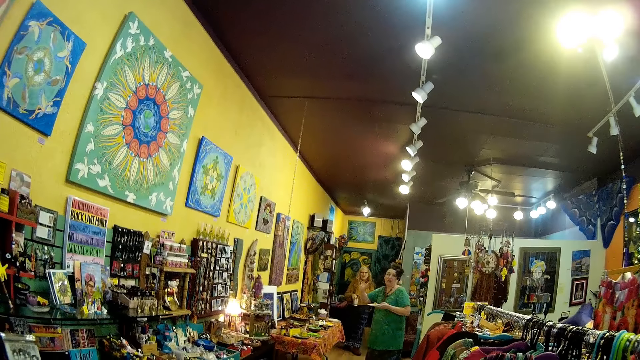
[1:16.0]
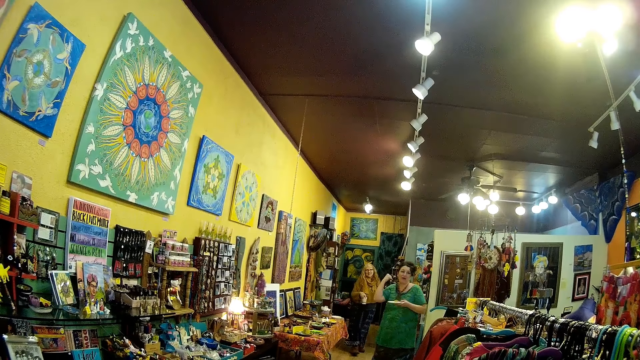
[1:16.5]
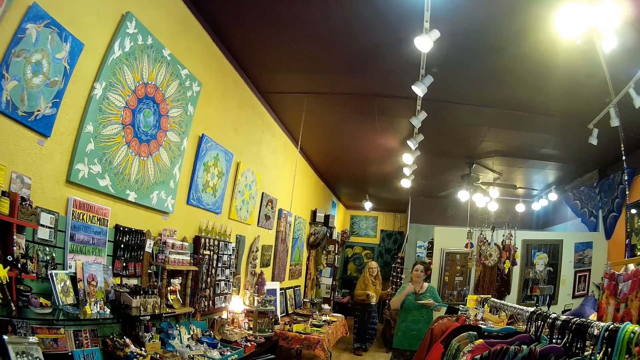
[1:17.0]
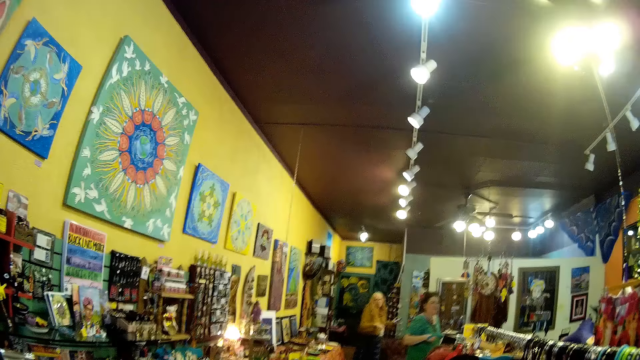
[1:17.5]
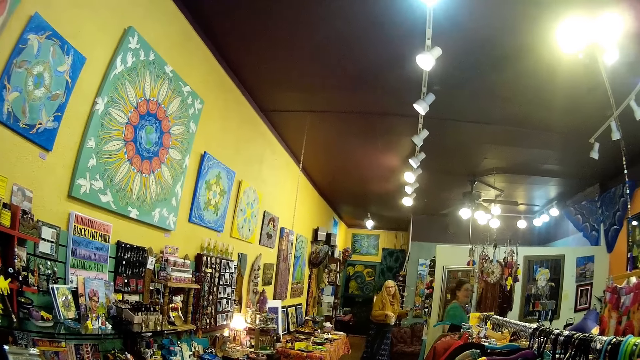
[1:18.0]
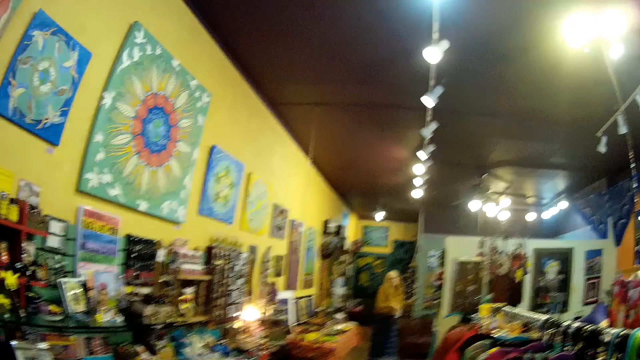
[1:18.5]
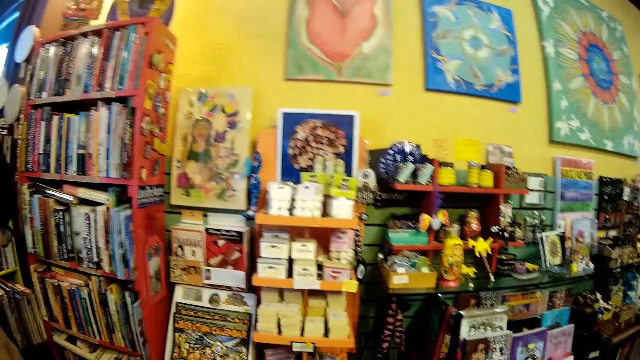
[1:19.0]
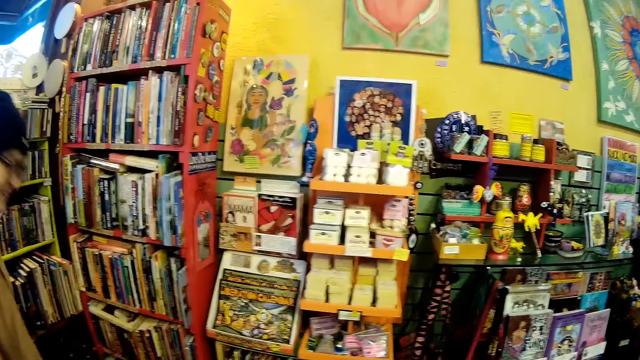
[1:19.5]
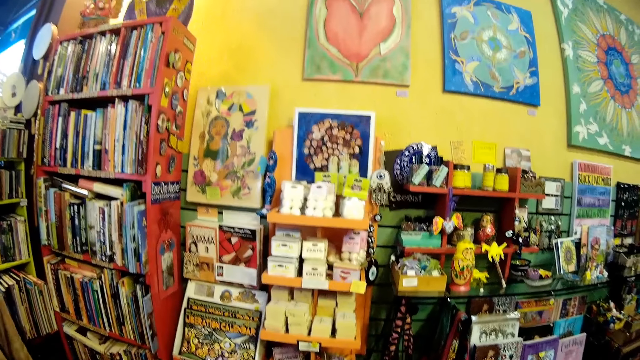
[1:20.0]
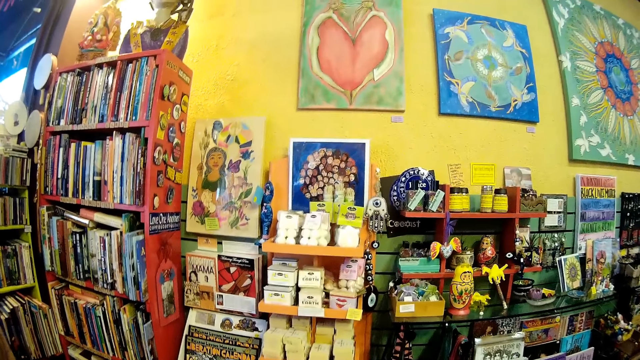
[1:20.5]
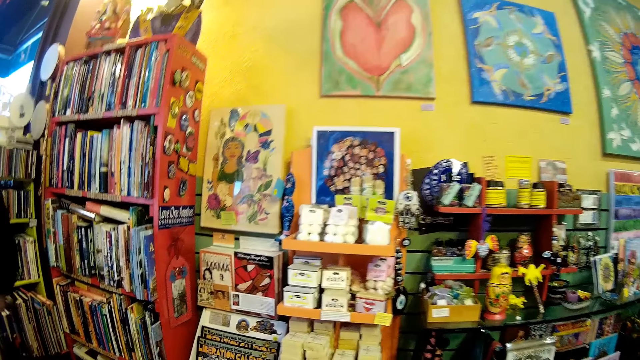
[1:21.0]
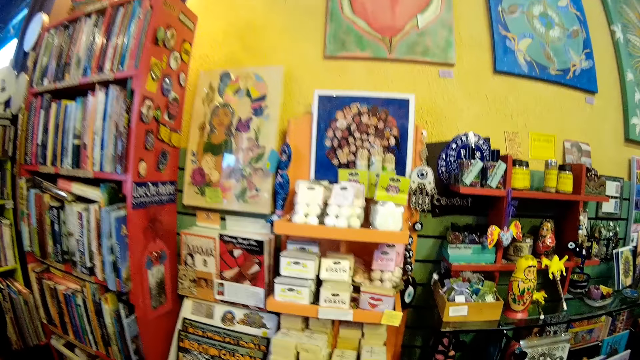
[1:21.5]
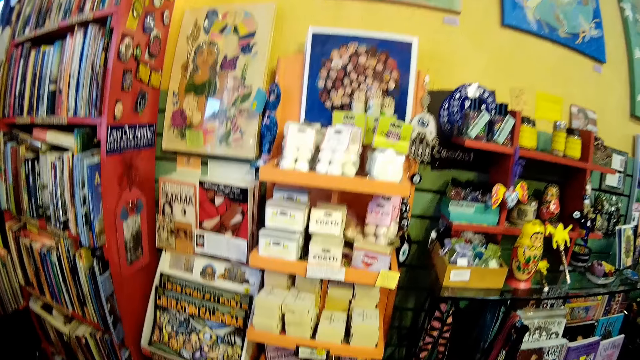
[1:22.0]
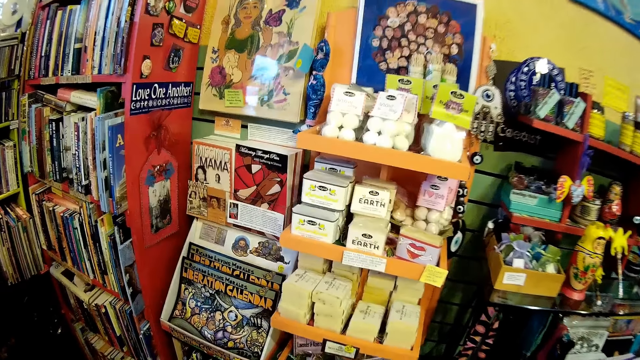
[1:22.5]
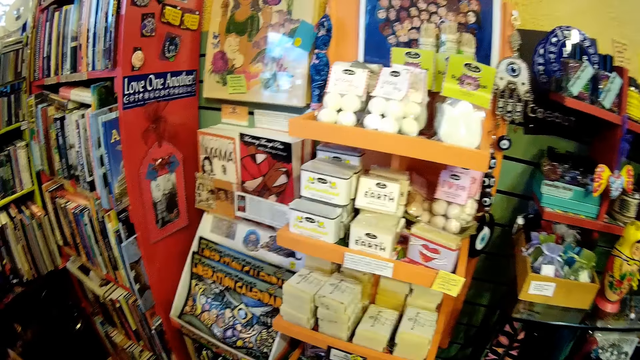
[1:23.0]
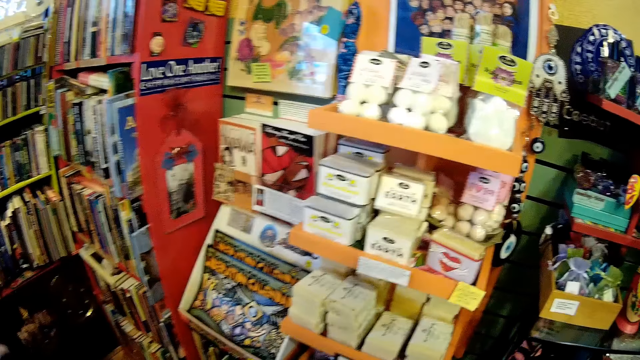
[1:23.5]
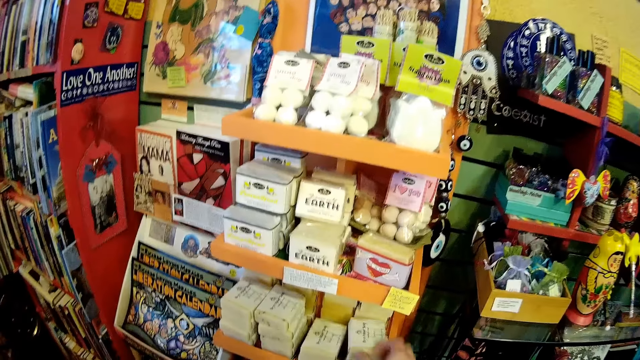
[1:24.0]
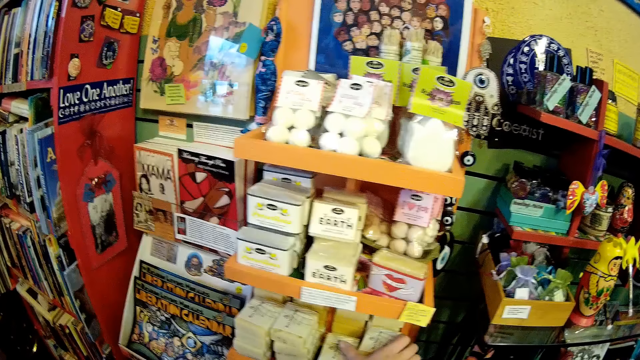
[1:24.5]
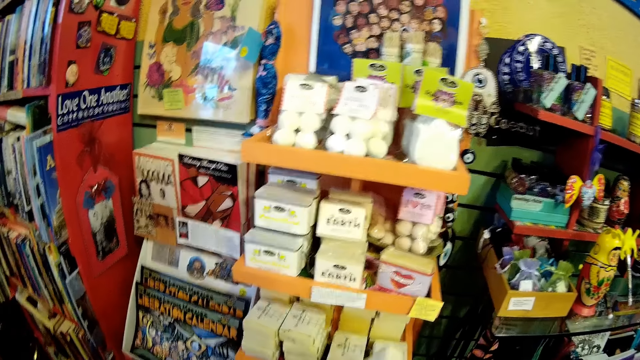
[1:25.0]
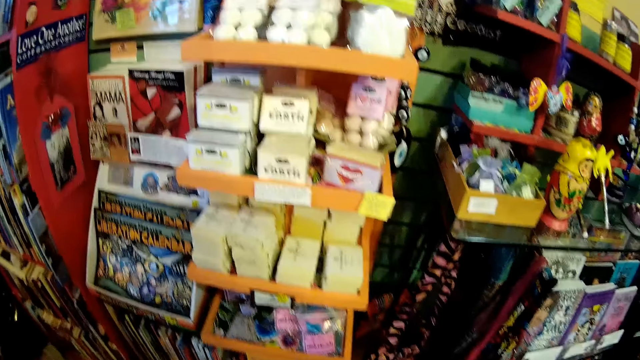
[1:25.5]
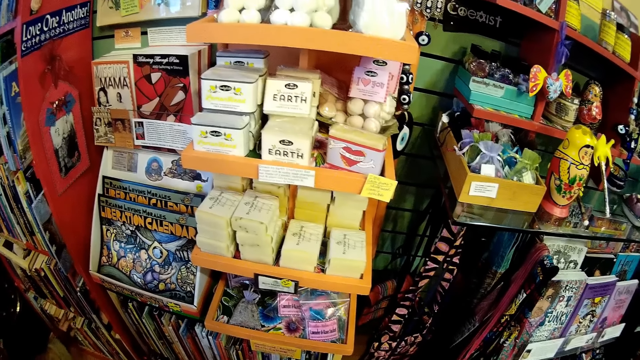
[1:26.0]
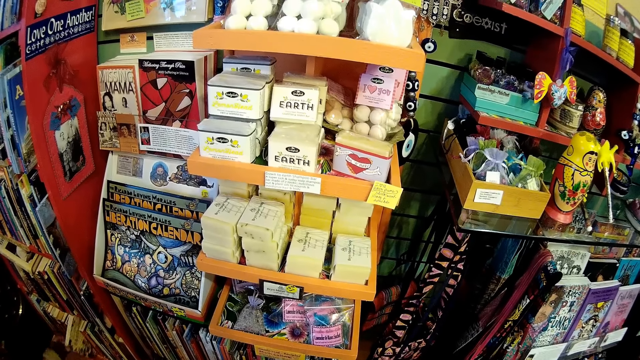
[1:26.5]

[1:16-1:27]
A cashier walks around the gallery store. The camera wearer looks around the gallery store. She picks up a soap from a shelf with her right hand.

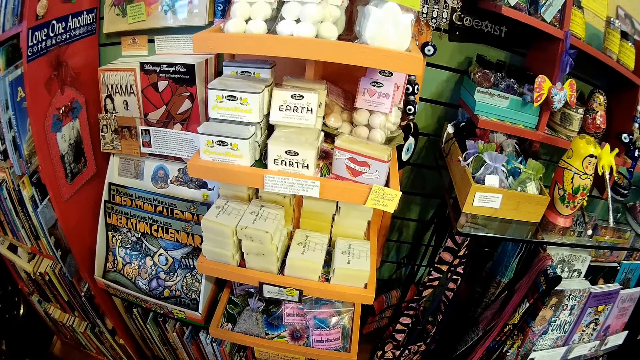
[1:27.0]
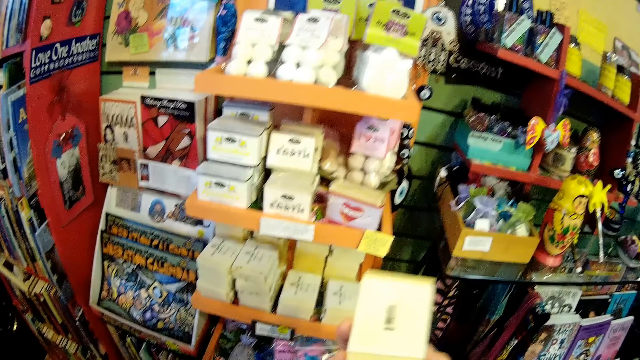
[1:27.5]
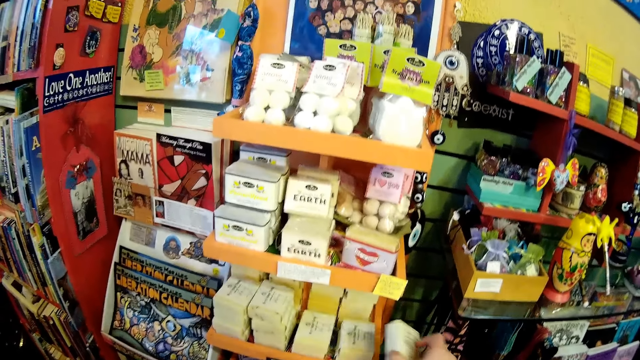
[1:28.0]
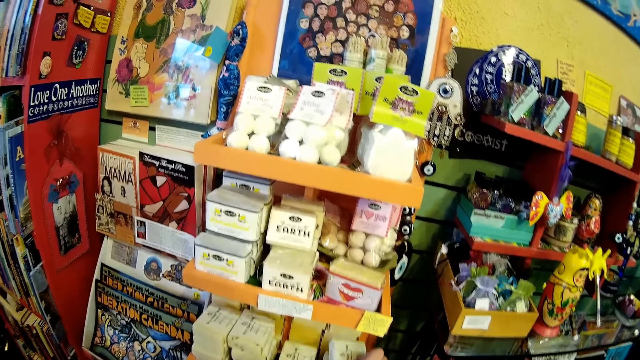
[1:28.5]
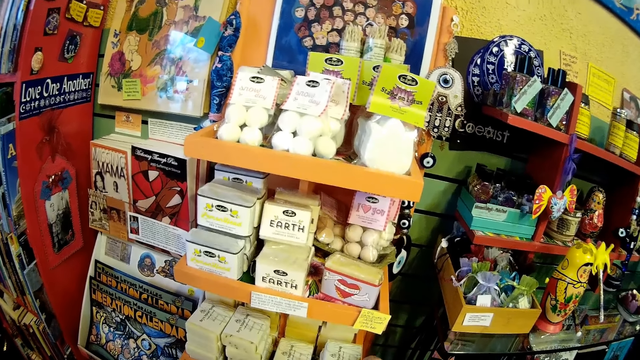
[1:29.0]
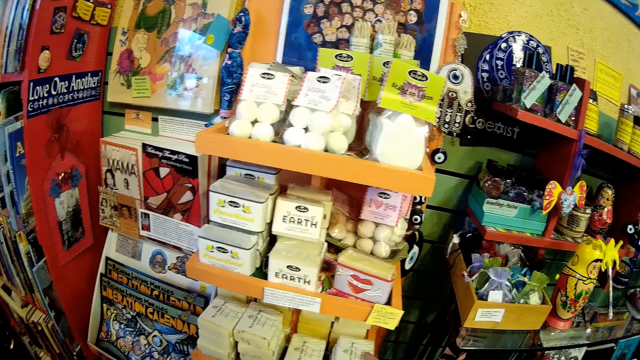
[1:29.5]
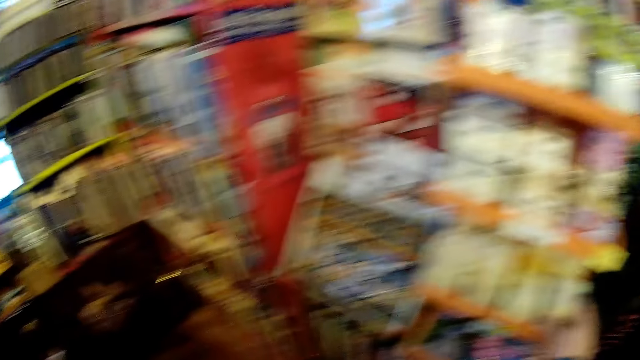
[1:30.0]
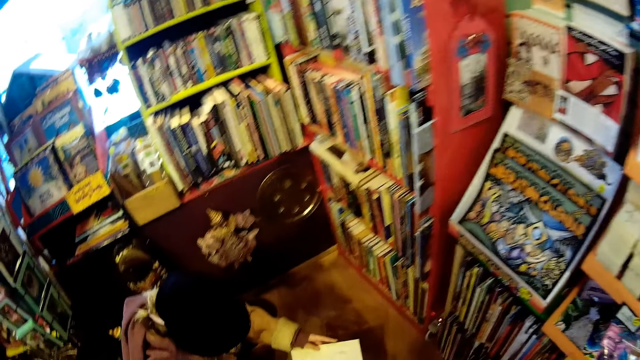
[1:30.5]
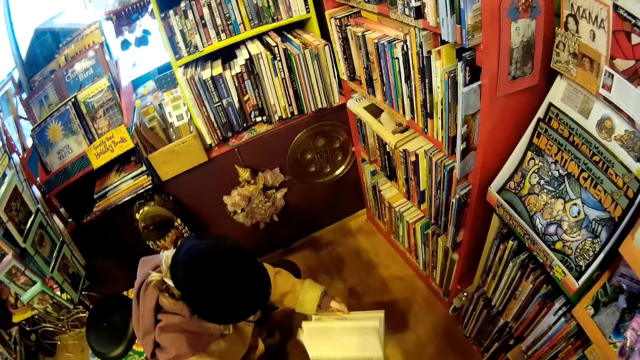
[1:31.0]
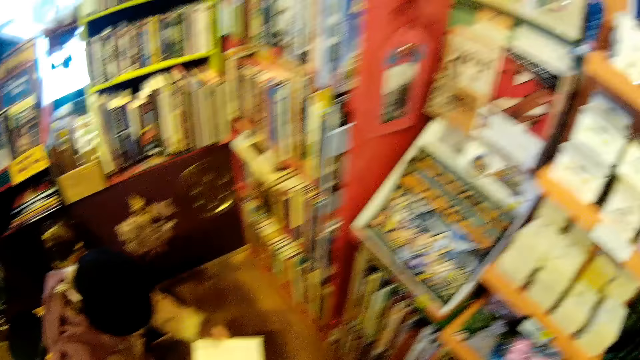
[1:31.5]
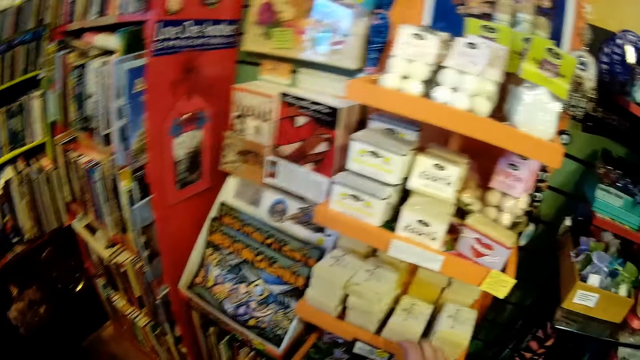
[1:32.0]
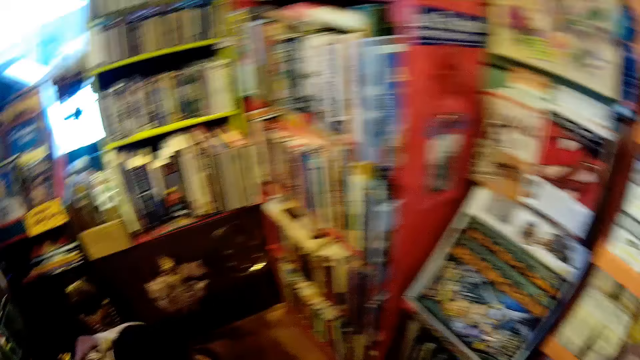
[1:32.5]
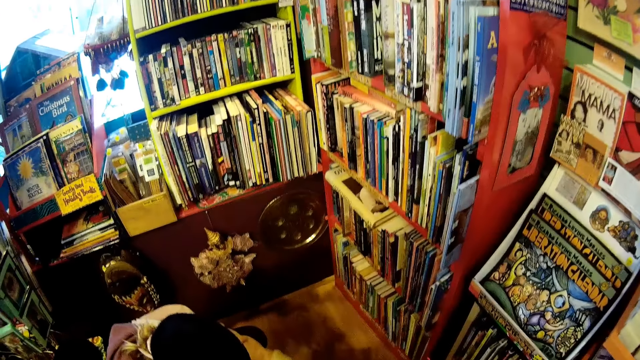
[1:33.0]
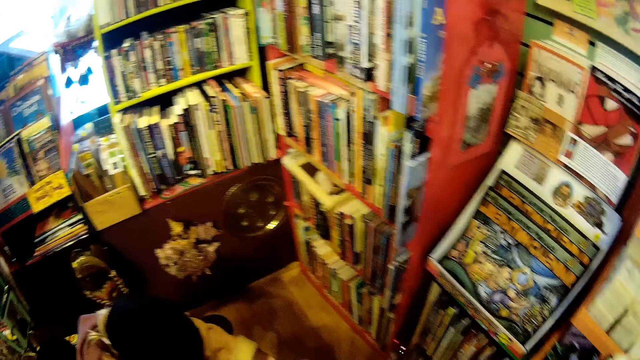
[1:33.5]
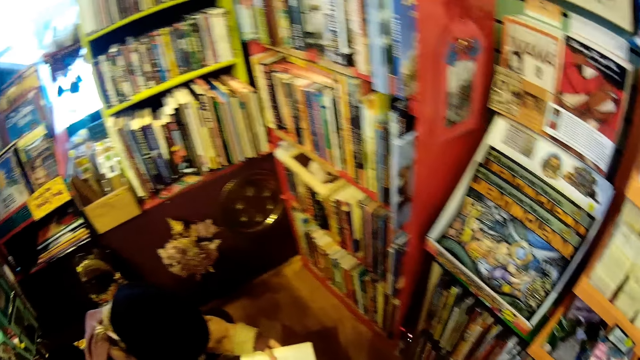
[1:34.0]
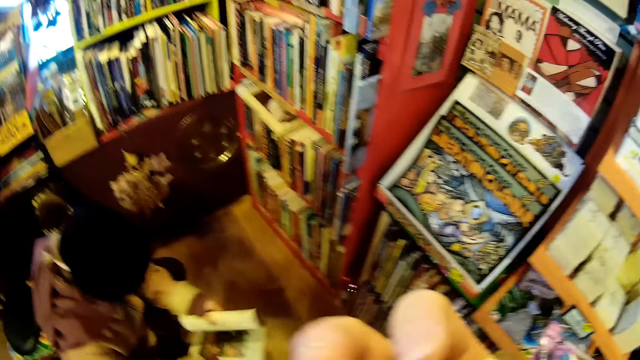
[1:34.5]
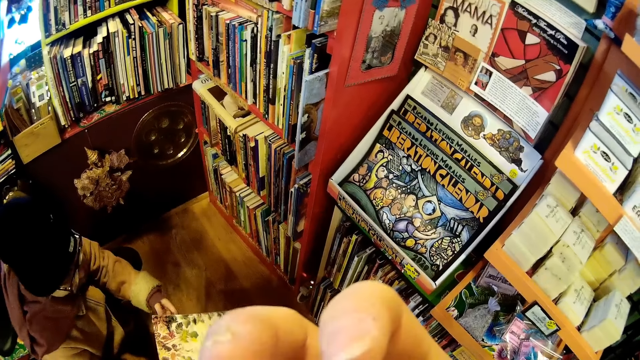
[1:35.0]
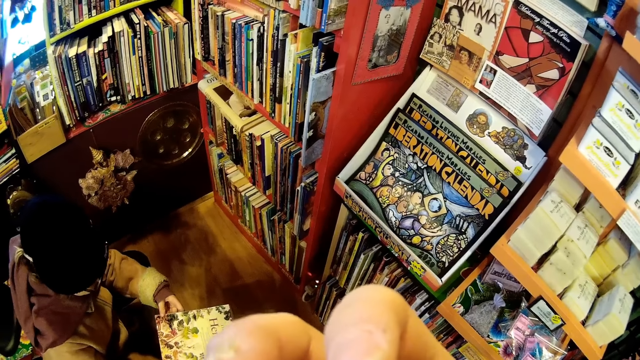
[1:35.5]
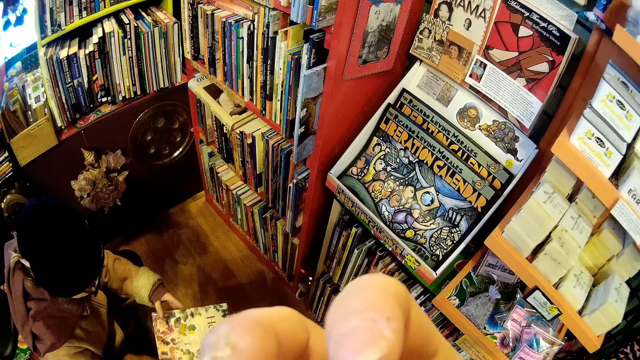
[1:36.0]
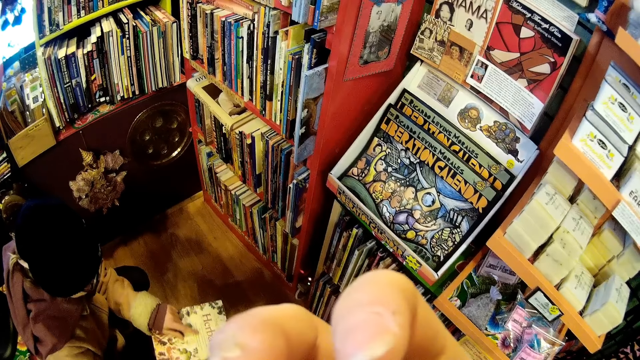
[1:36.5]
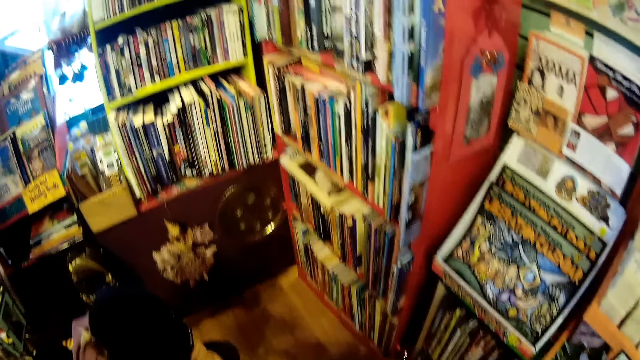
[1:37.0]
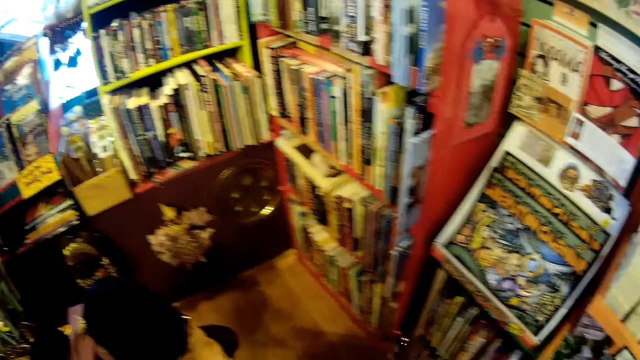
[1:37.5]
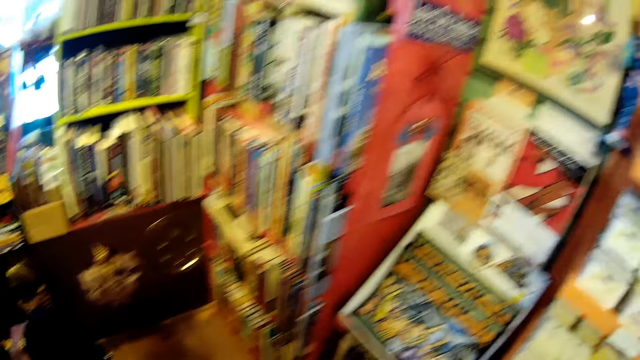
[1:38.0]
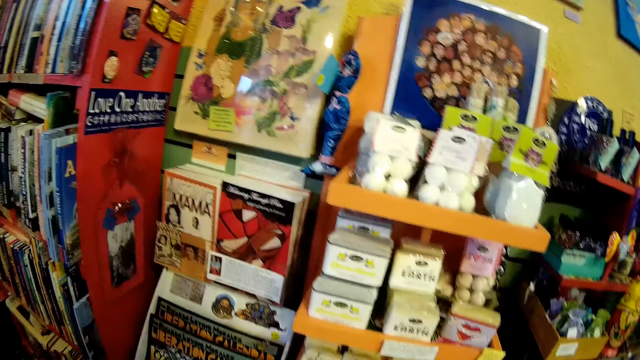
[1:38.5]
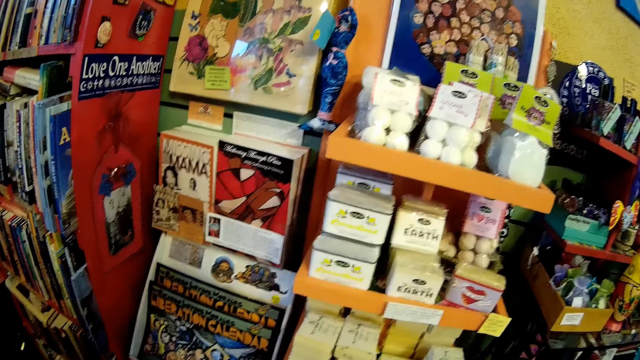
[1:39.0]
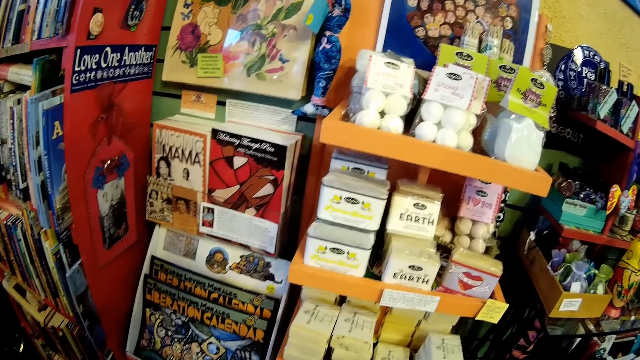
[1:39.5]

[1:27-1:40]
The camera wearer returns the soap to the shelf with her right hand. She looks around the gallery store or grocery store. A girl flips through a book in the grocery store. The girl closes the book and points at the book. The camera wearer looks around the gallery store.
